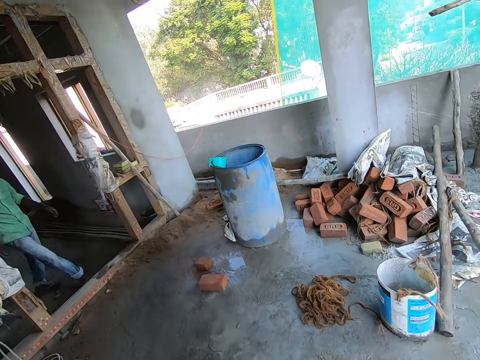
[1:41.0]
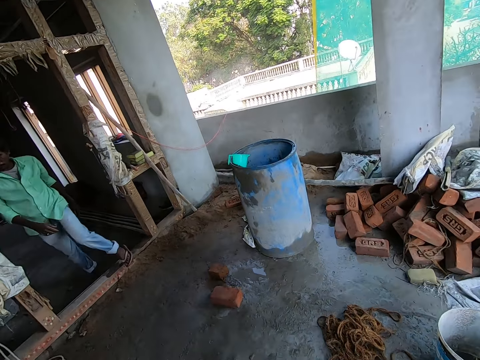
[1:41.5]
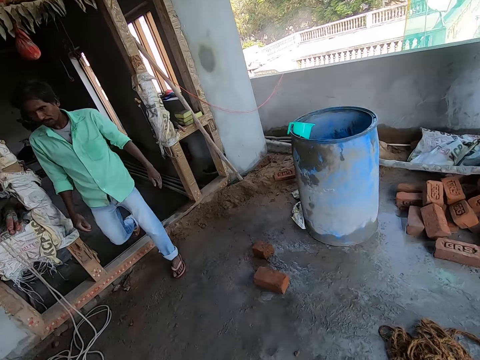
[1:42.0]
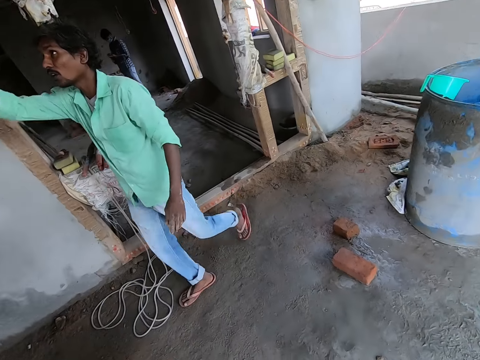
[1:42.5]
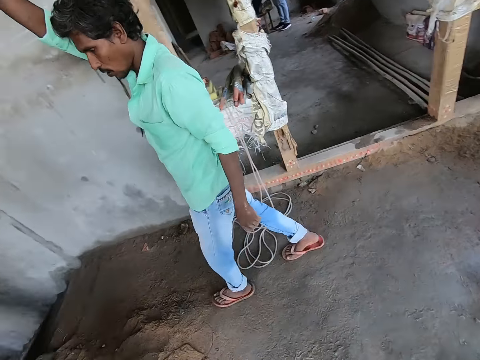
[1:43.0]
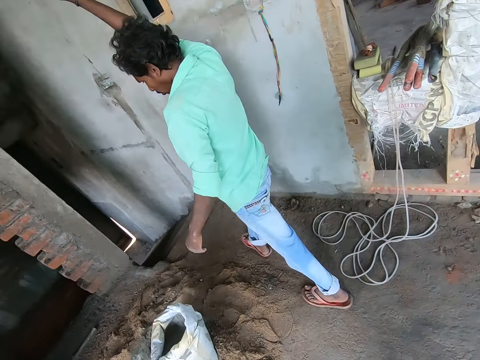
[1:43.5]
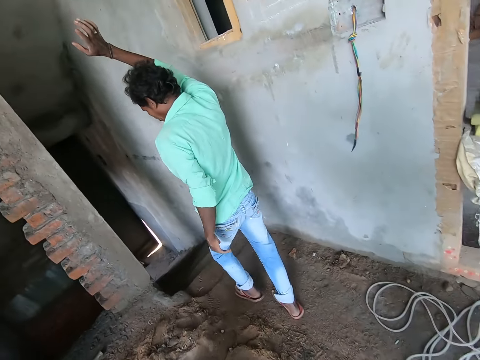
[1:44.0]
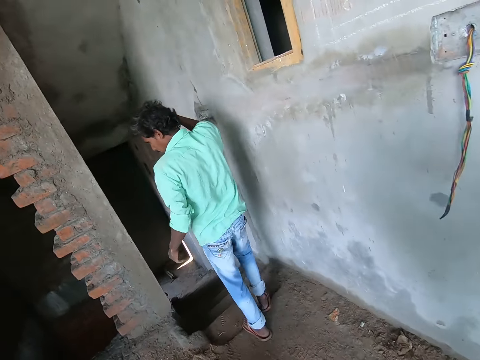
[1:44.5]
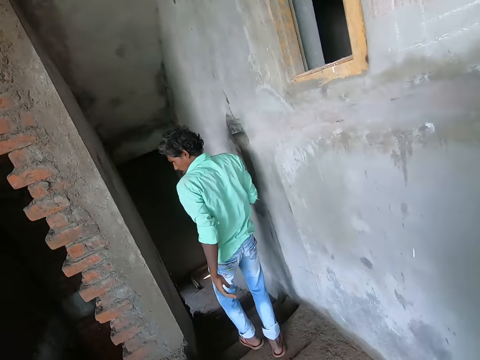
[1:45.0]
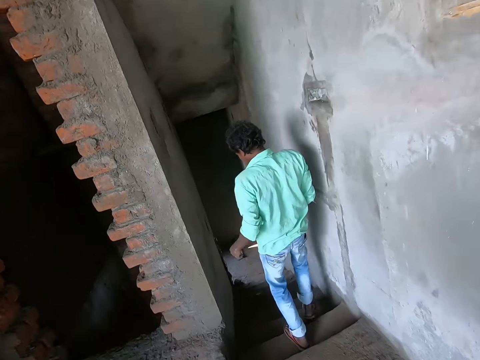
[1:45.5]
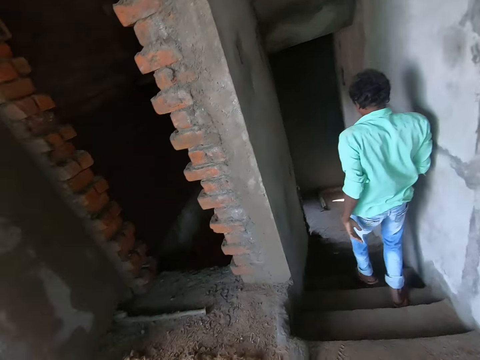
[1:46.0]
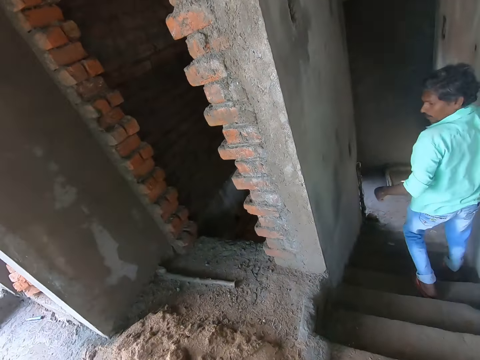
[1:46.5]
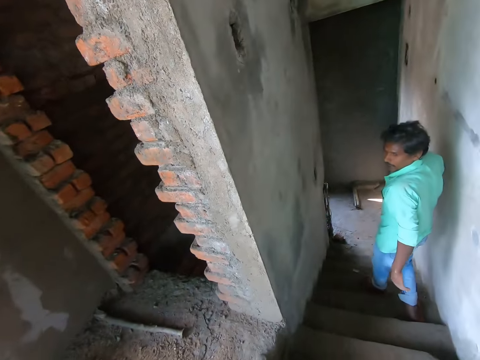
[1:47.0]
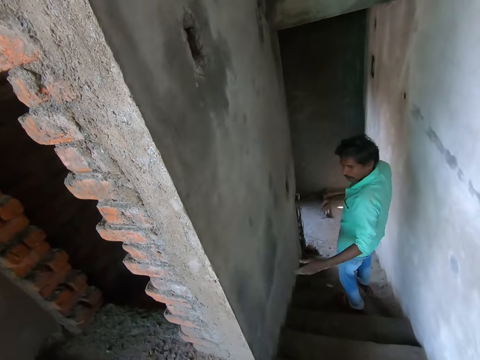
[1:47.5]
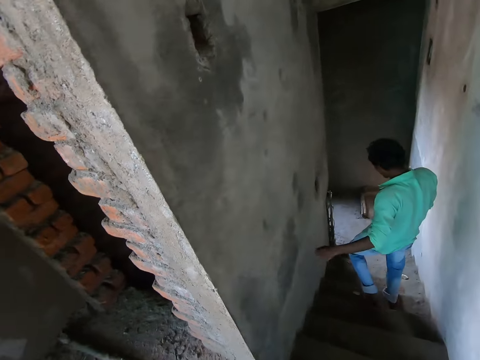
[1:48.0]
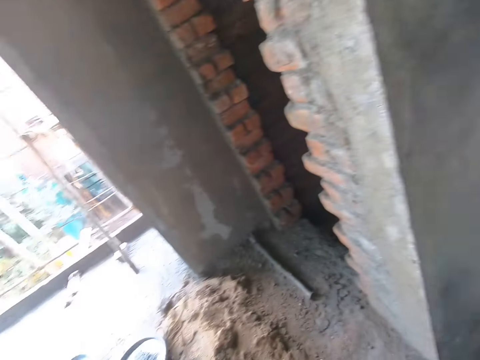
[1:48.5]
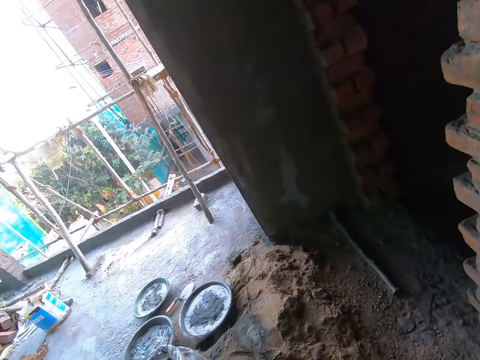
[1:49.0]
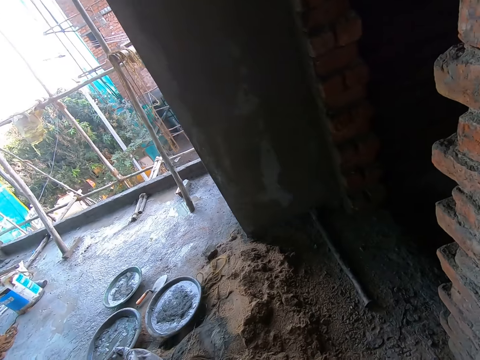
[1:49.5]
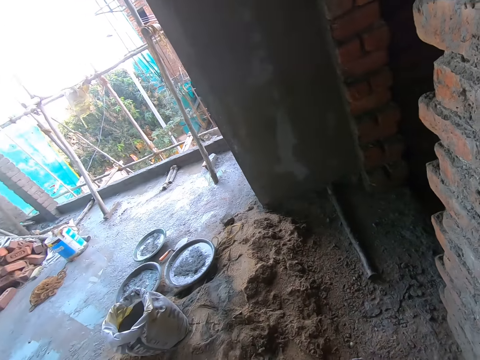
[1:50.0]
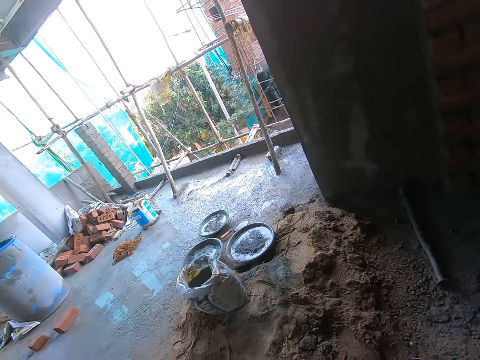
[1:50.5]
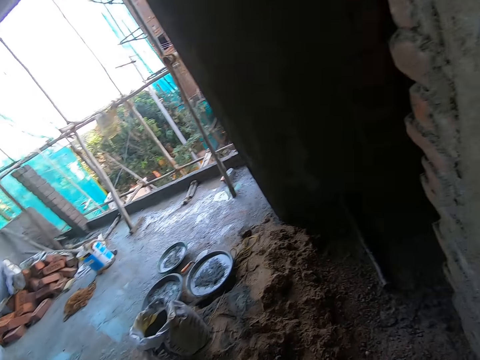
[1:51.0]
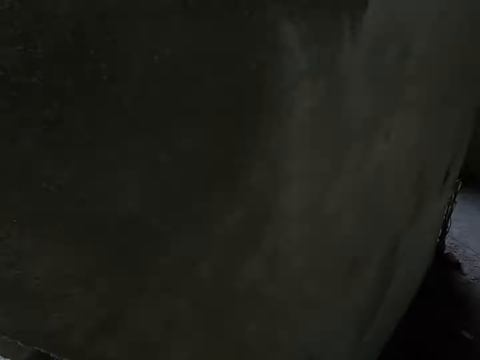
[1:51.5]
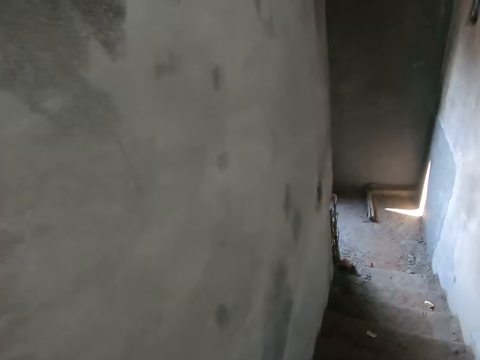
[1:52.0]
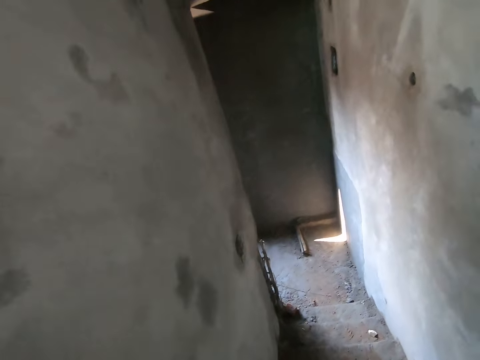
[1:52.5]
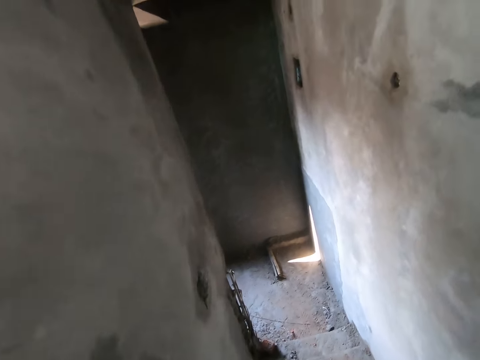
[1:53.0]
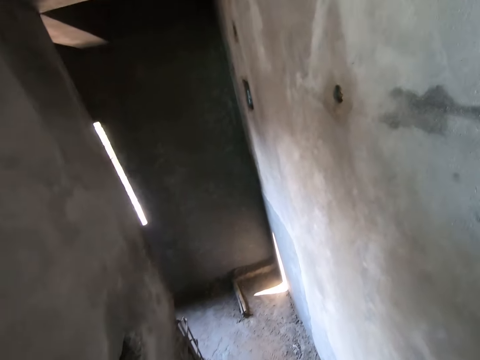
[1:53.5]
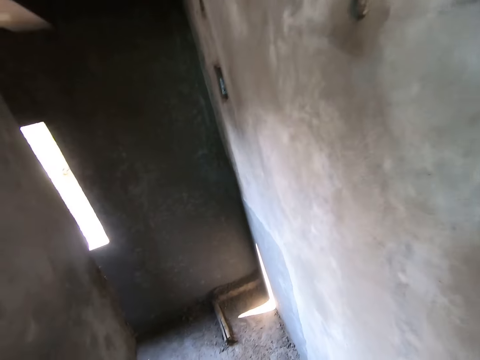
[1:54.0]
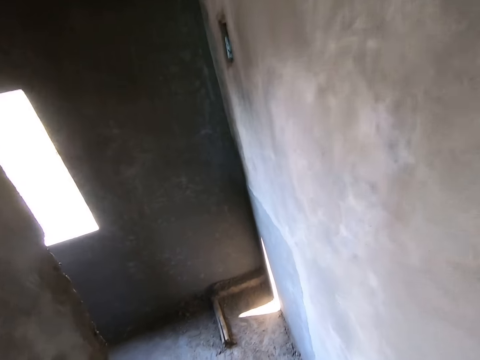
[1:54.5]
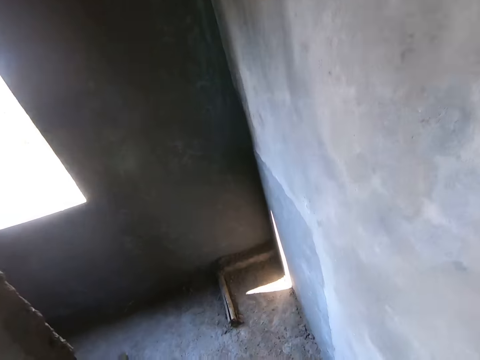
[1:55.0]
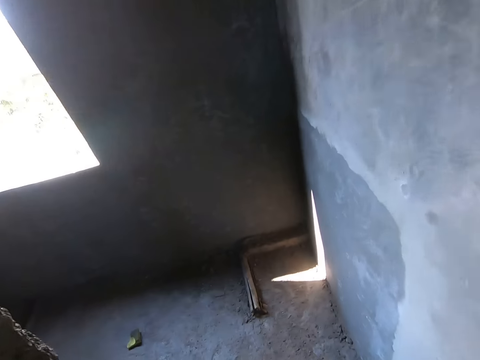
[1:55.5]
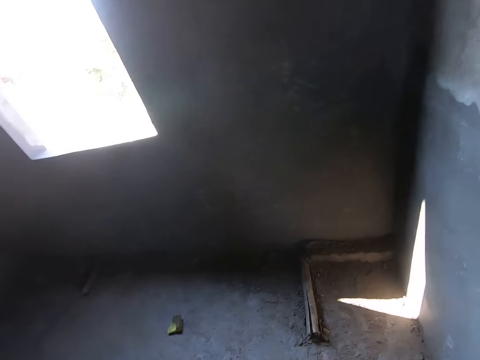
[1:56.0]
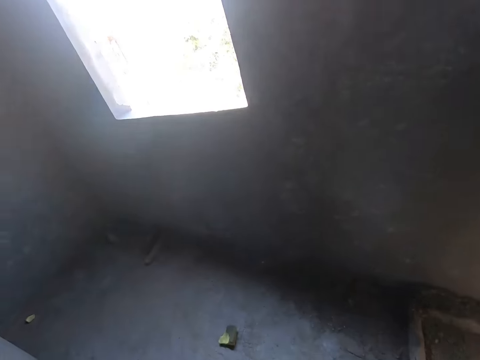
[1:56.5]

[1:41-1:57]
The camera wearer walks in the construction room. They walk down the stairs. They interact with a person. They walk down the stairs. They turn around. They walk down the stairs.

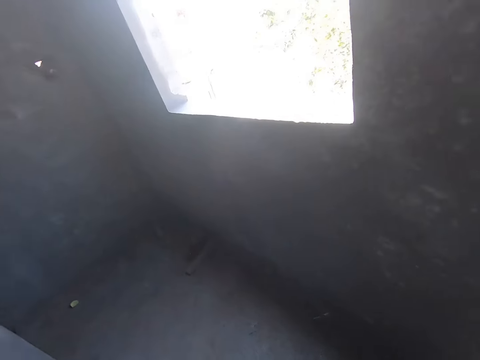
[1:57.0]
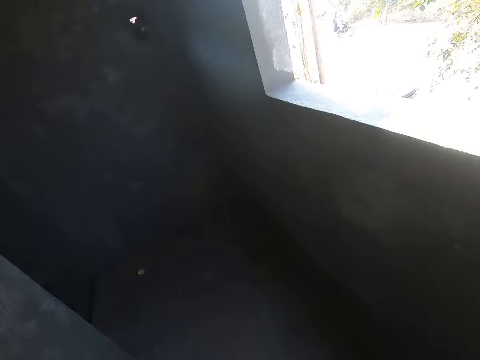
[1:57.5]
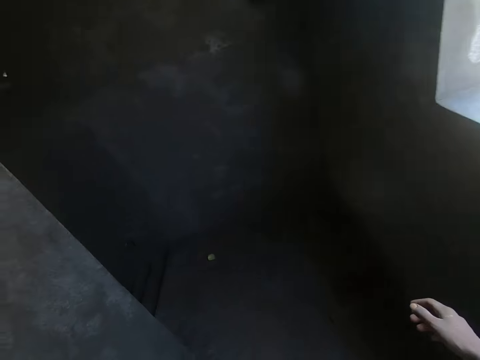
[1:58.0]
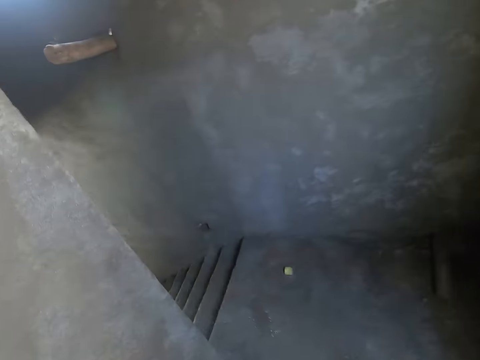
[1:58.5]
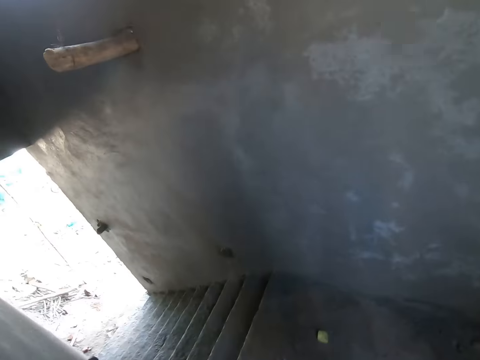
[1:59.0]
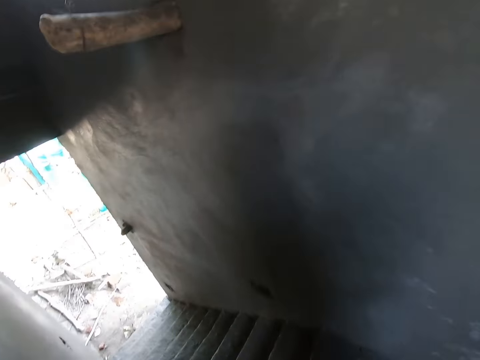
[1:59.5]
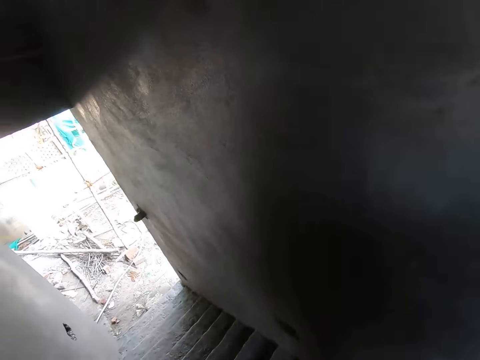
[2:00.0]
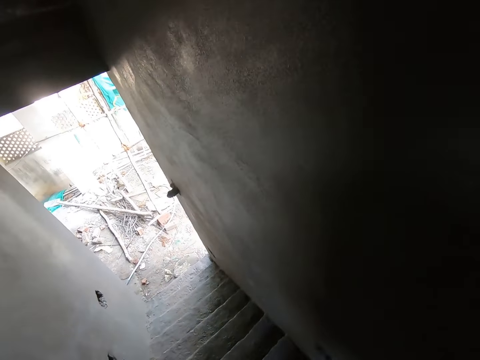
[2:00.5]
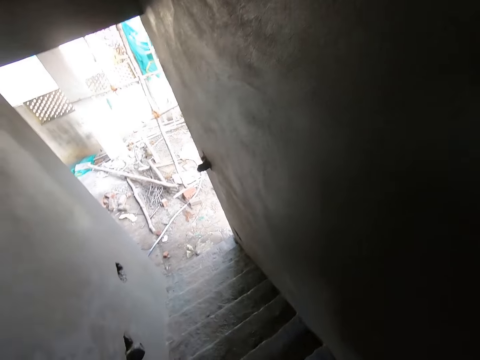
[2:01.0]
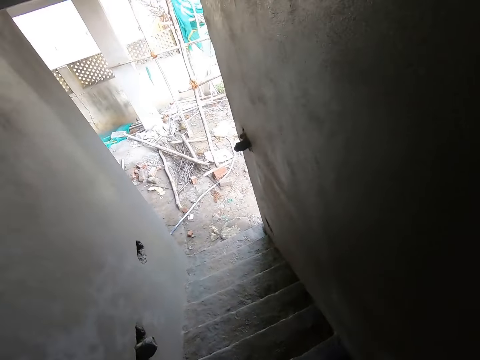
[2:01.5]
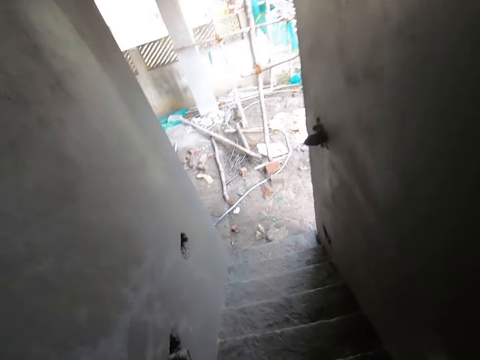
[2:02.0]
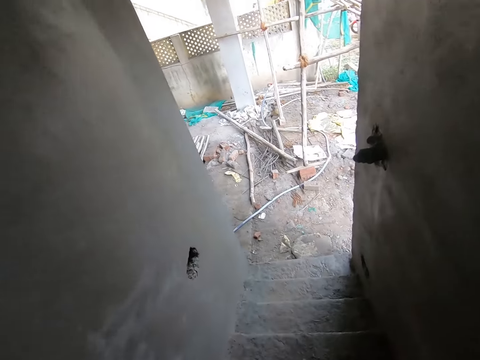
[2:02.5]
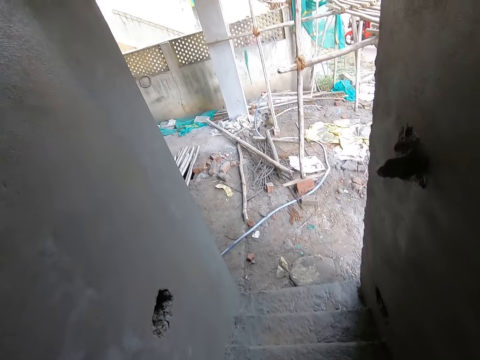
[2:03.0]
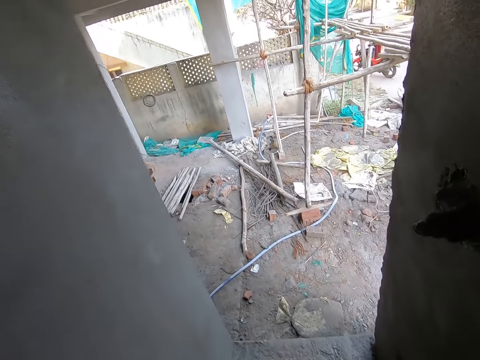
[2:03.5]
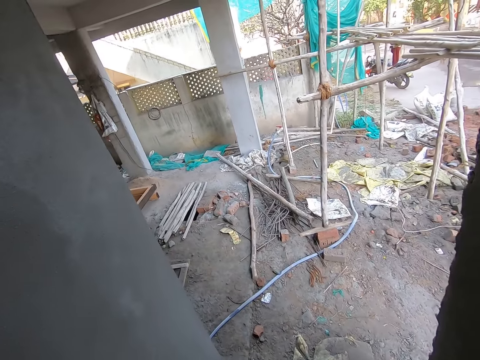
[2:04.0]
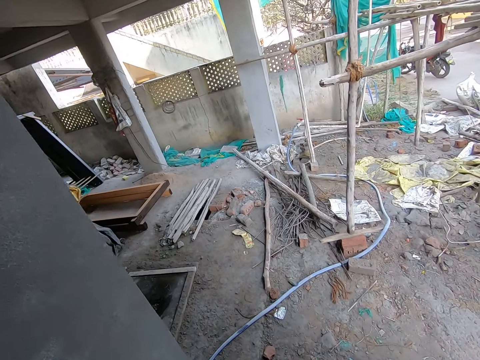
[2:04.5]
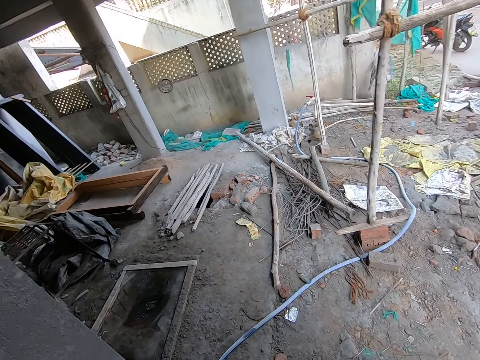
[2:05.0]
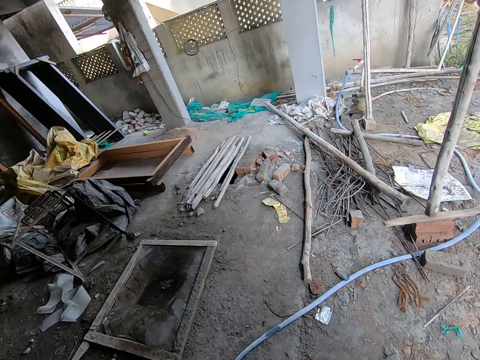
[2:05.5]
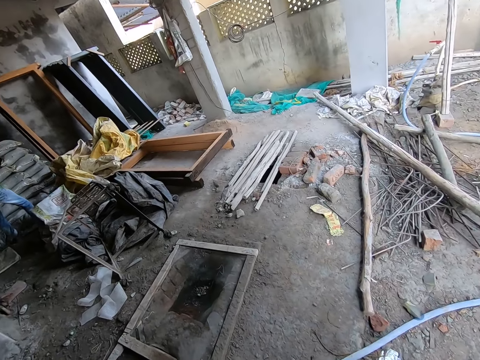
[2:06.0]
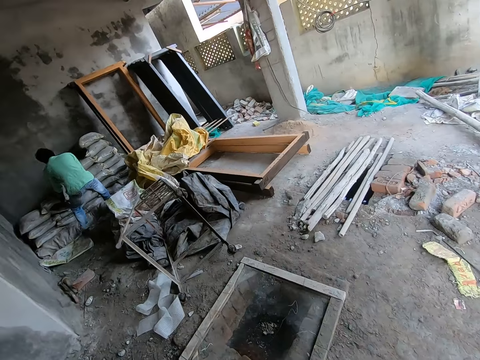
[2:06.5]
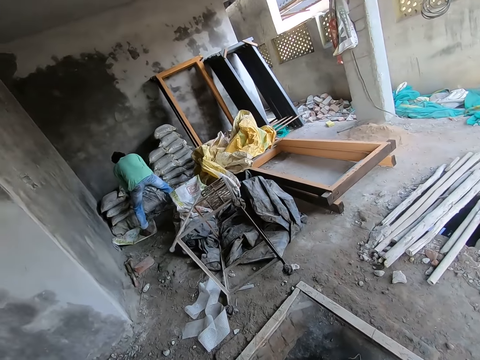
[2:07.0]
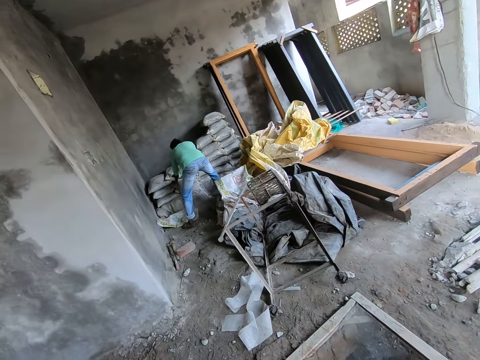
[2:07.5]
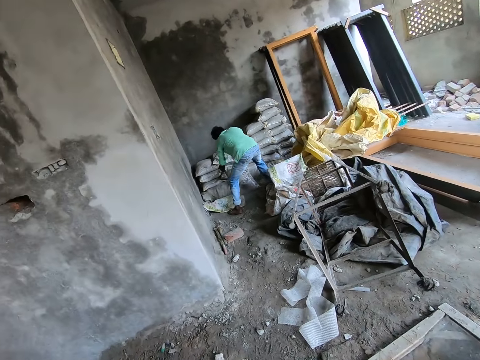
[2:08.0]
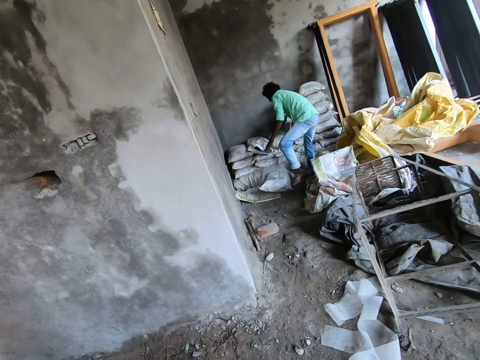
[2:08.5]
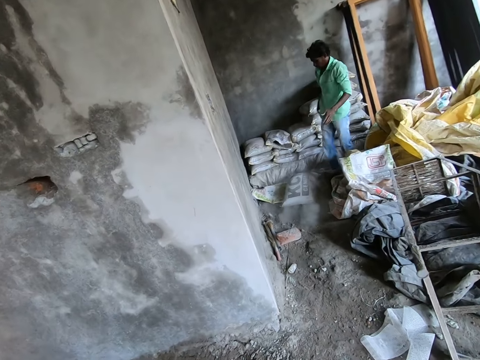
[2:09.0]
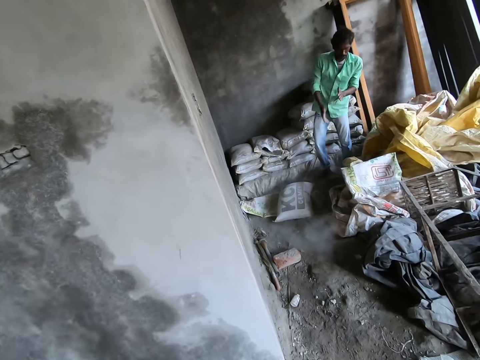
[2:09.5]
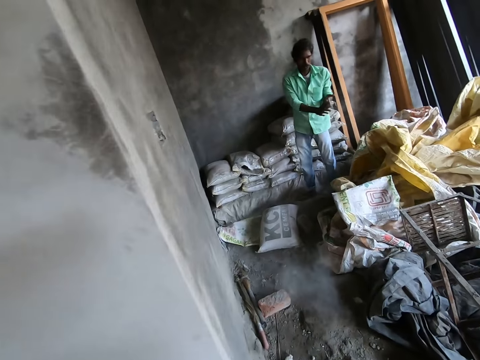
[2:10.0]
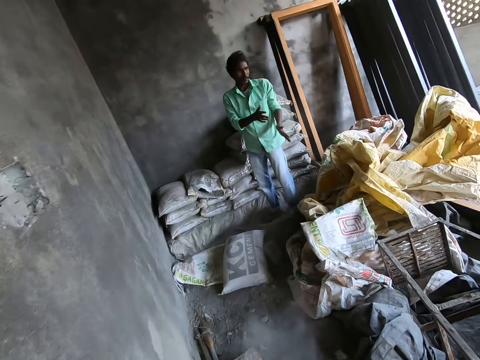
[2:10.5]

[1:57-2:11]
A man moves a bag of cement from a pile of cement bags to the ground with both his hands. The camera wearer walks in the construction room.
